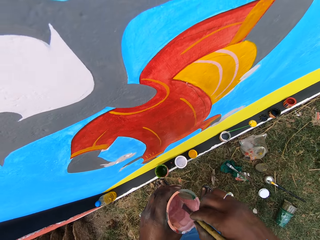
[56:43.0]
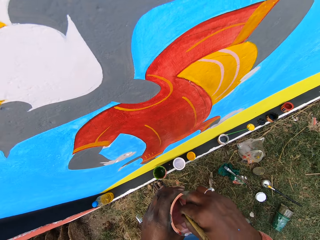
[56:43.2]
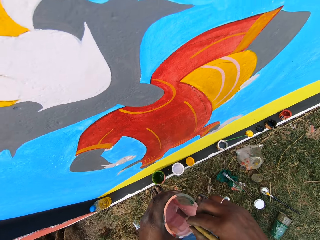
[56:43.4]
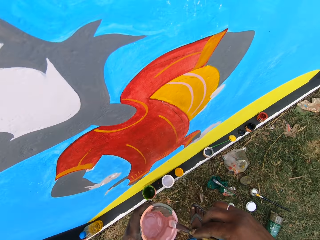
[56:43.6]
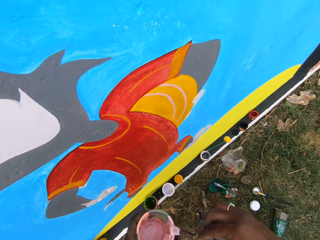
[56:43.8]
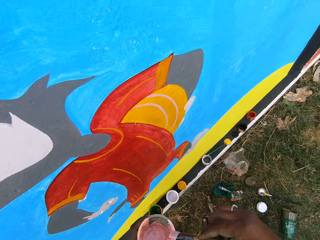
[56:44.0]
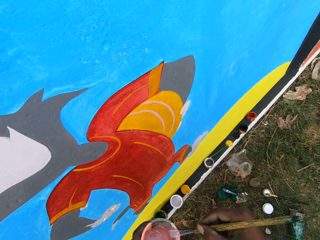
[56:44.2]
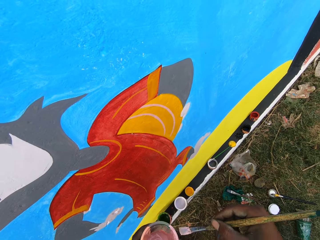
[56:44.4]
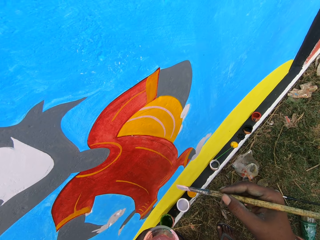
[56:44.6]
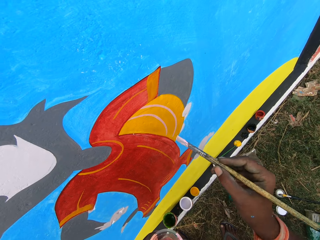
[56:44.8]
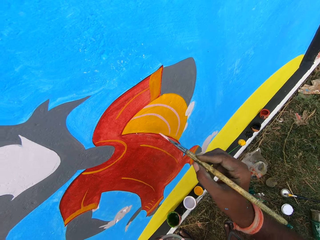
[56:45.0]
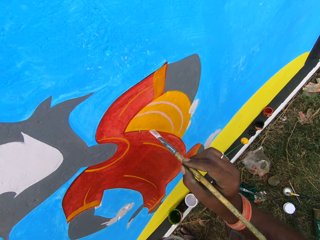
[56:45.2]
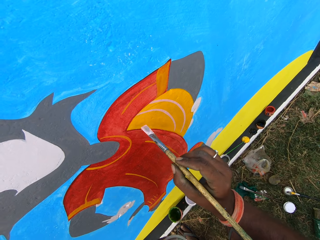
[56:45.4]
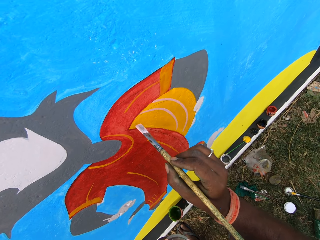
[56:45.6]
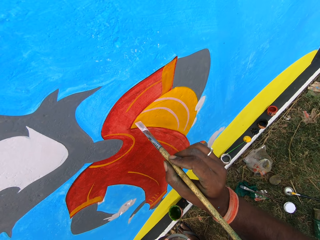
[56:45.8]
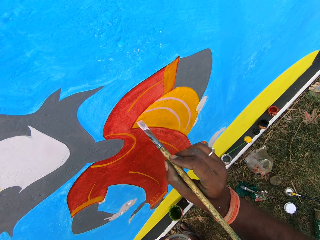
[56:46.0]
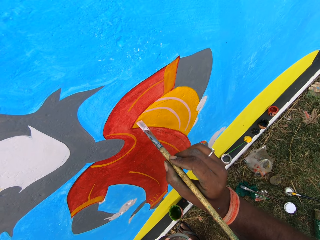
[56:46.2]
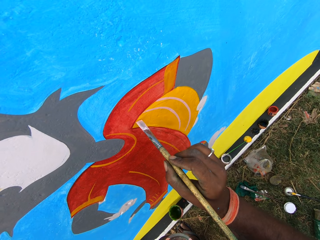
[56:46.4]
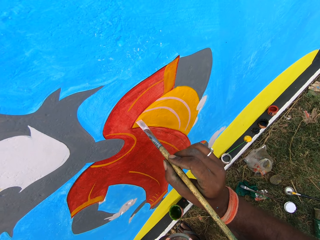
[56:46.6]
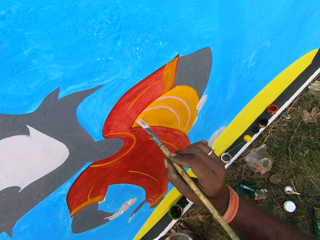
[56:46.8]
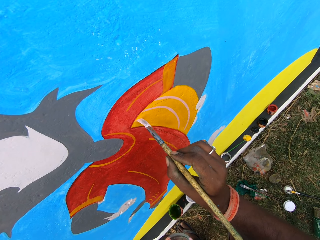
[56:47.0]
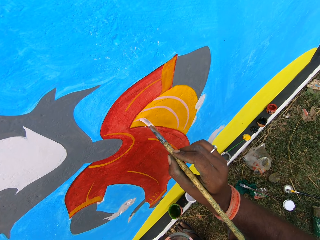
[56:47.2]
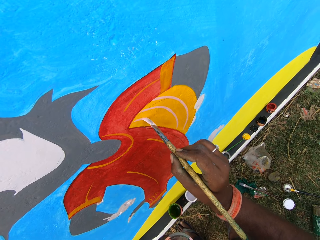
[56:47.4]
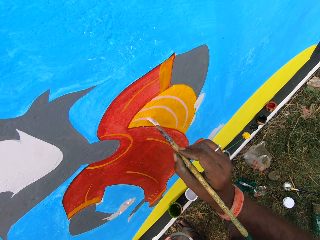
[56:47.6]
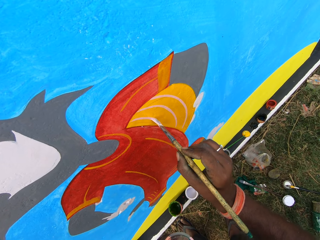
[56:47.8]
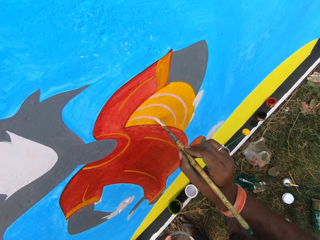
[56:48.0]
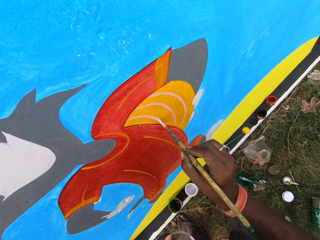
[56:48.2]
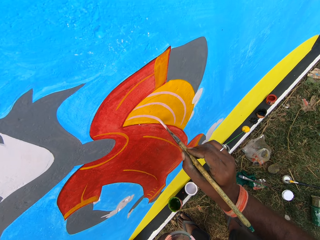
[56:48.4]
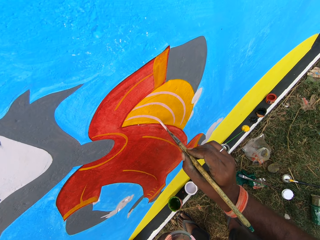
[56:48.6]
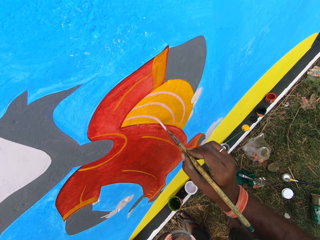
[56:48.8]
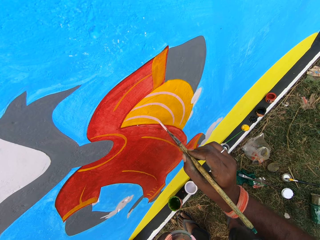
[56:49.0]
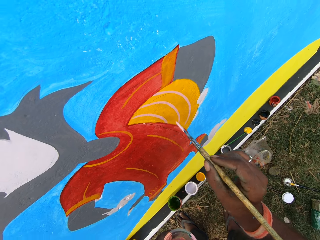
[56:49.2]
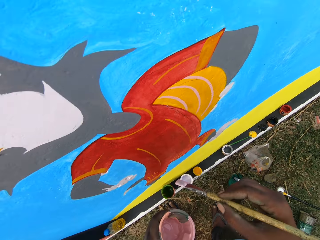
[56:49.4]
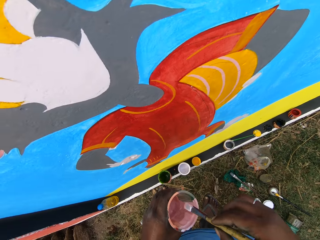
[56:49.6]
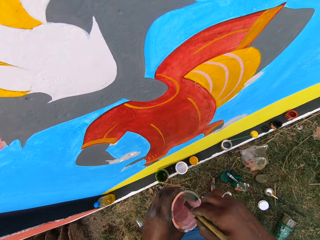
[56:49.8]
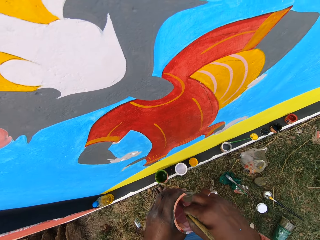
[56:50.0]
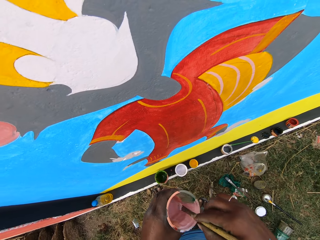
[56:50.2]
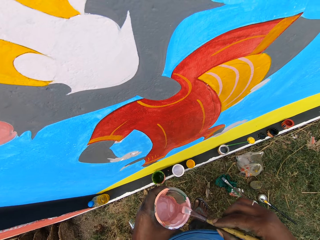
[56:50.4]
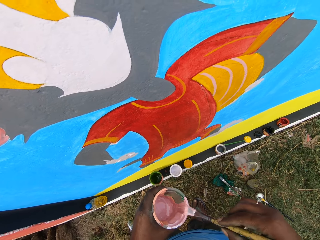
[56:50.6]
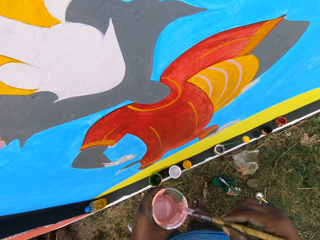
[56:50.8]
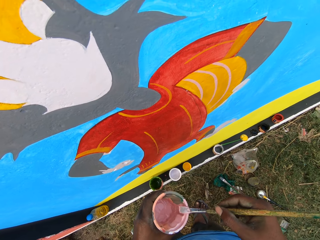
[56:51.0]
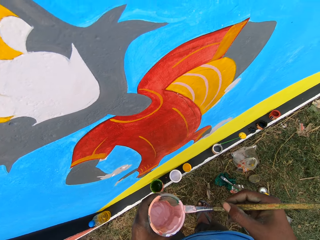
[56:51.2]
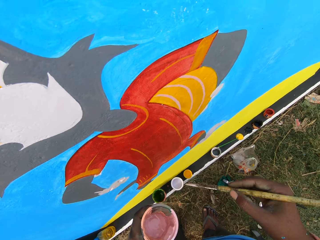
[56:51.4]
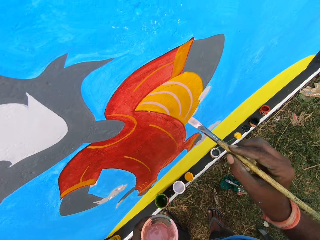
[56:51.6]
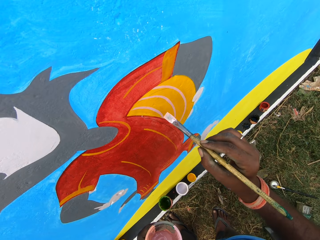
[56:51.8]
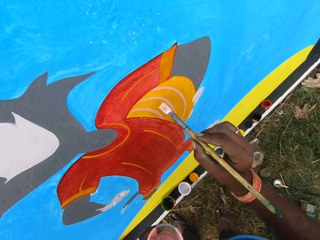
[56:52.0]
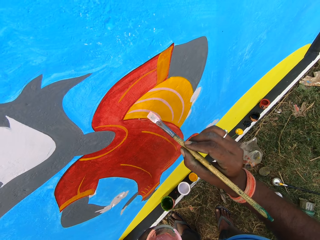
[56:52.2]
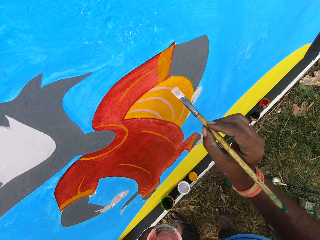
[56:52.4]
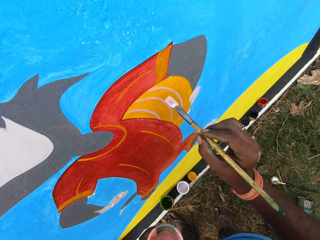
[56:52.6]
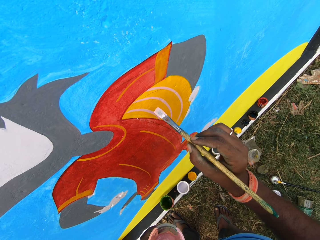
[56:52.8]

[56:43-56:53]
The camera wearer dips the paint brush in the paint can. They rub the paint brush on the edge of the paint can. They paint the wall with the paint brush. They dip the paint brush in the paint can. They rub the paint brush on the edge of the paint can. They move the paint brush in the paint cup.

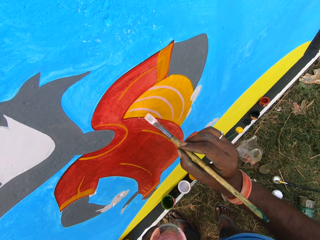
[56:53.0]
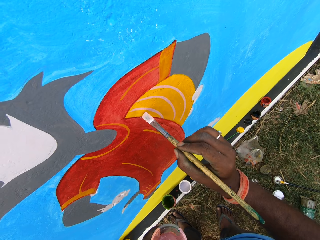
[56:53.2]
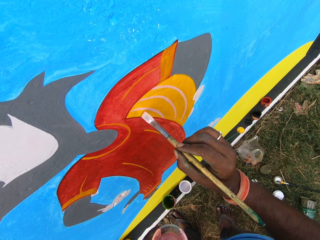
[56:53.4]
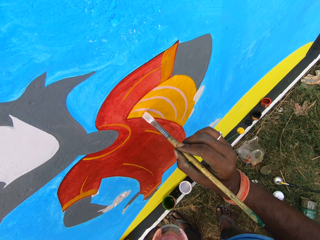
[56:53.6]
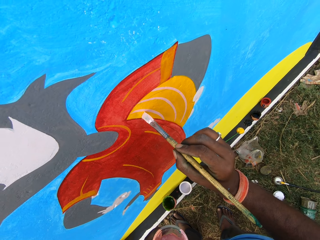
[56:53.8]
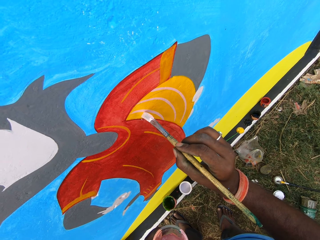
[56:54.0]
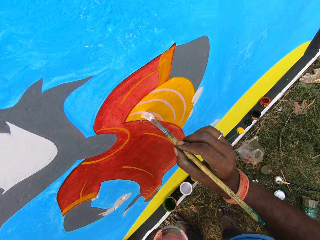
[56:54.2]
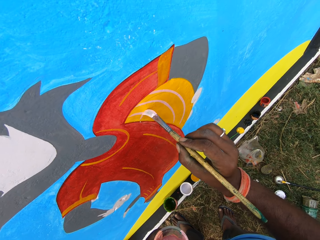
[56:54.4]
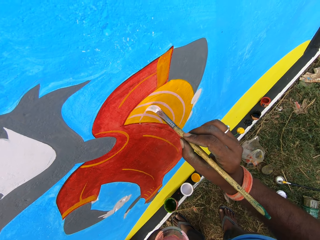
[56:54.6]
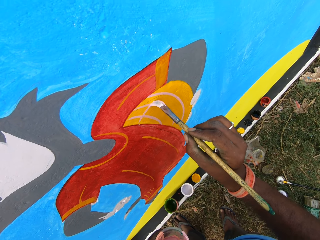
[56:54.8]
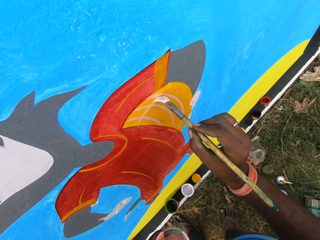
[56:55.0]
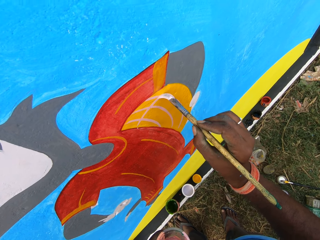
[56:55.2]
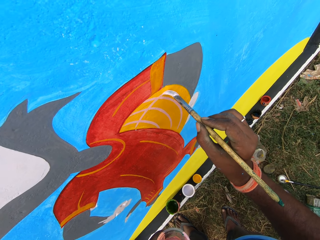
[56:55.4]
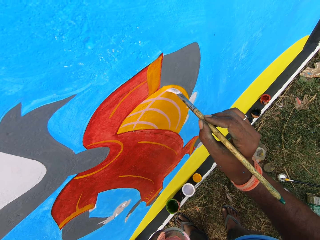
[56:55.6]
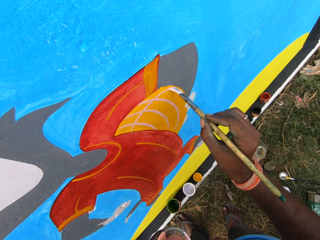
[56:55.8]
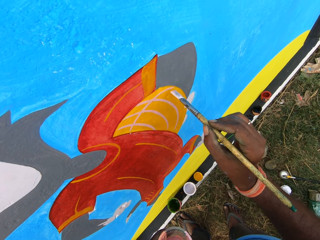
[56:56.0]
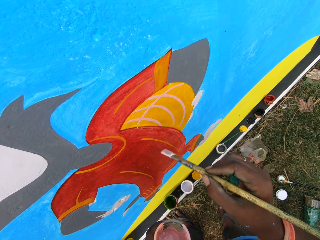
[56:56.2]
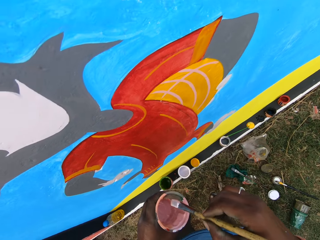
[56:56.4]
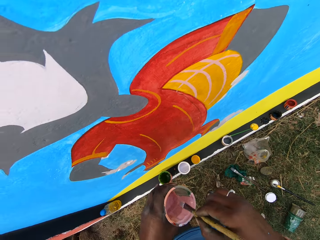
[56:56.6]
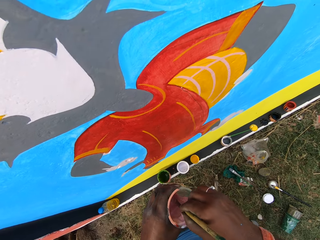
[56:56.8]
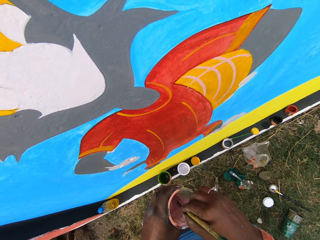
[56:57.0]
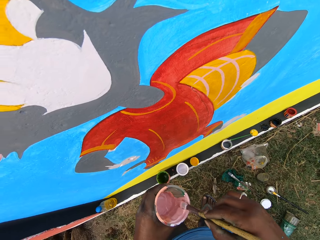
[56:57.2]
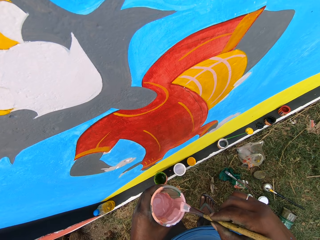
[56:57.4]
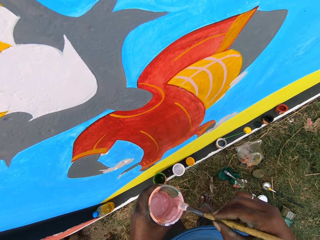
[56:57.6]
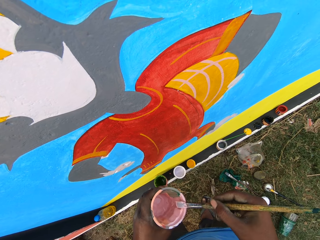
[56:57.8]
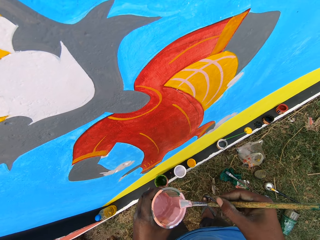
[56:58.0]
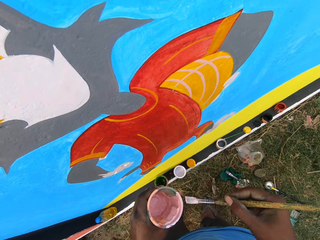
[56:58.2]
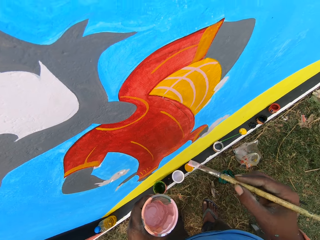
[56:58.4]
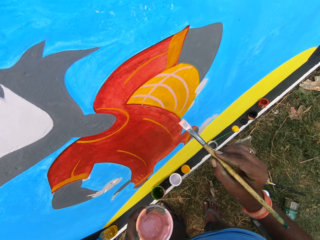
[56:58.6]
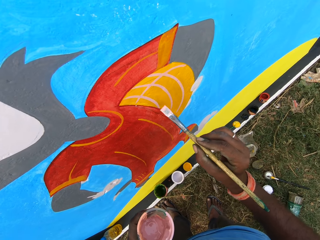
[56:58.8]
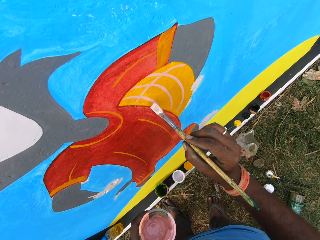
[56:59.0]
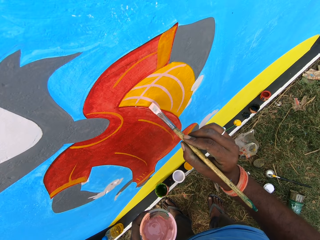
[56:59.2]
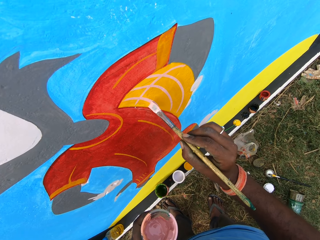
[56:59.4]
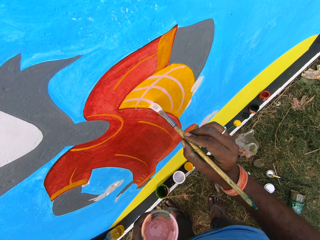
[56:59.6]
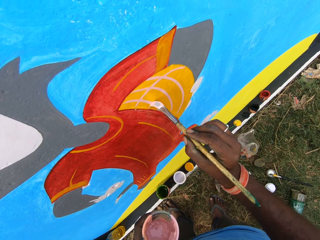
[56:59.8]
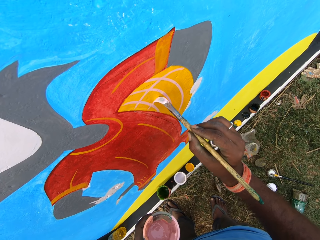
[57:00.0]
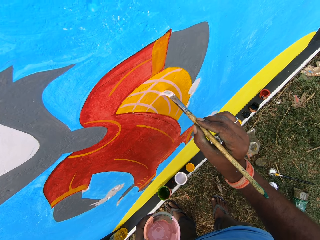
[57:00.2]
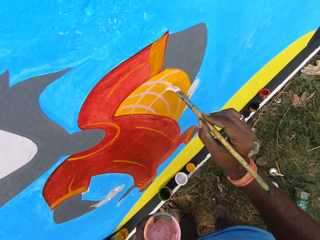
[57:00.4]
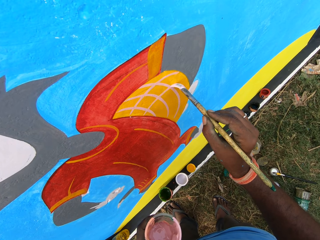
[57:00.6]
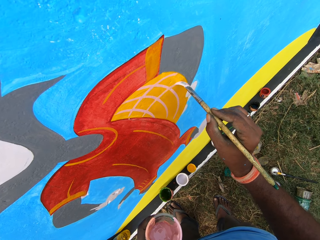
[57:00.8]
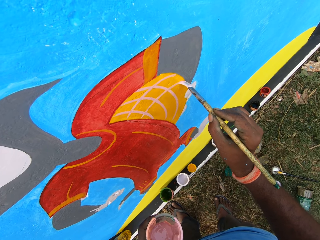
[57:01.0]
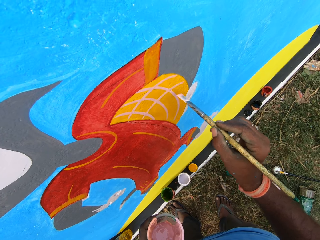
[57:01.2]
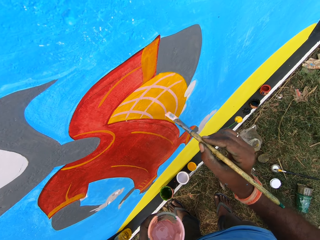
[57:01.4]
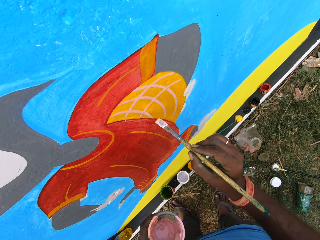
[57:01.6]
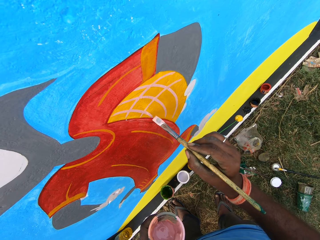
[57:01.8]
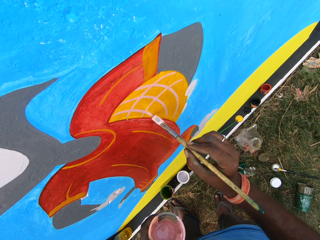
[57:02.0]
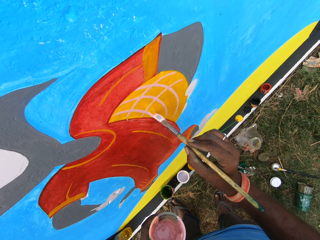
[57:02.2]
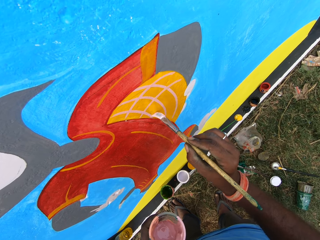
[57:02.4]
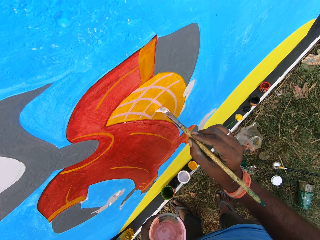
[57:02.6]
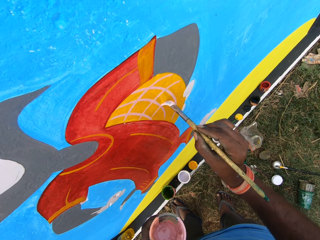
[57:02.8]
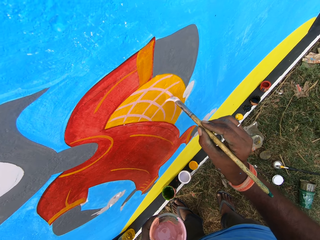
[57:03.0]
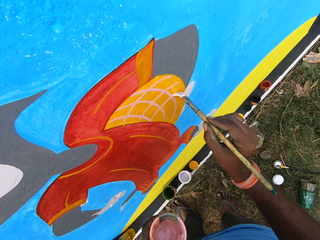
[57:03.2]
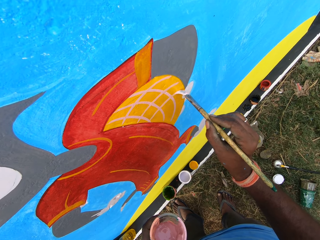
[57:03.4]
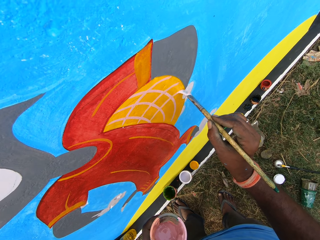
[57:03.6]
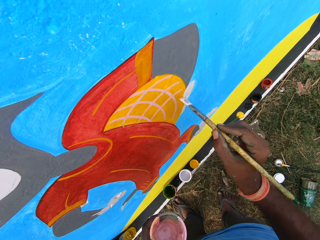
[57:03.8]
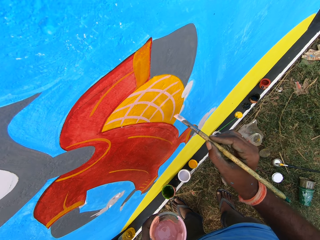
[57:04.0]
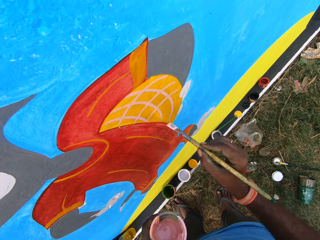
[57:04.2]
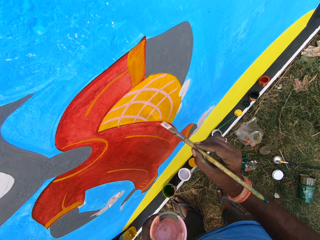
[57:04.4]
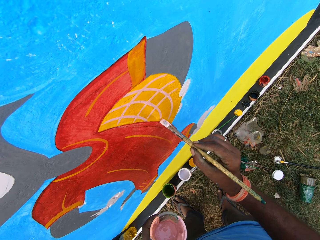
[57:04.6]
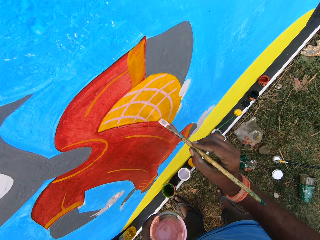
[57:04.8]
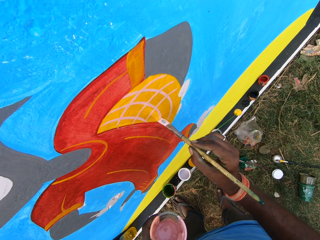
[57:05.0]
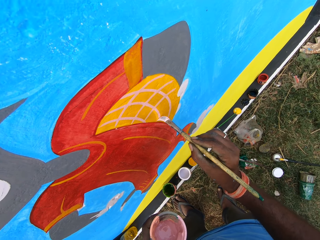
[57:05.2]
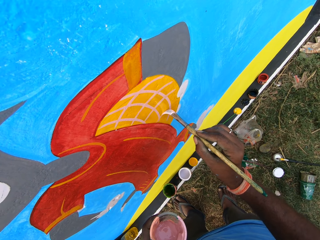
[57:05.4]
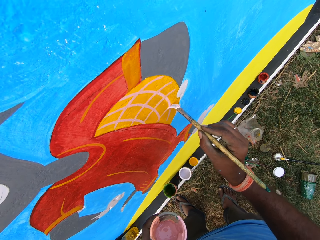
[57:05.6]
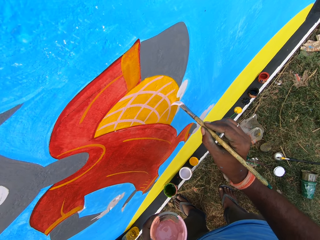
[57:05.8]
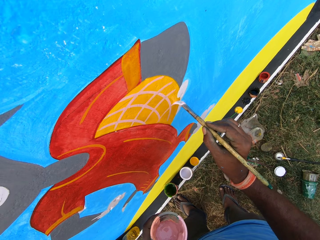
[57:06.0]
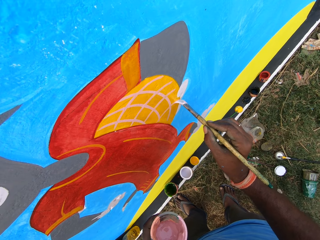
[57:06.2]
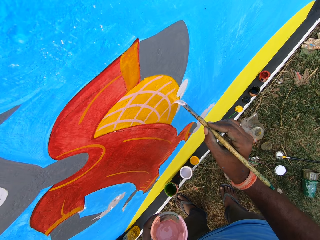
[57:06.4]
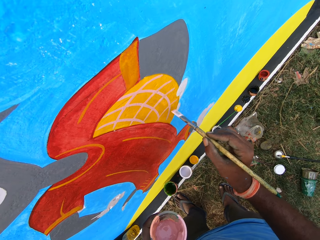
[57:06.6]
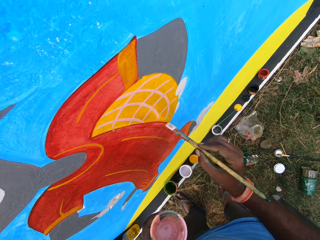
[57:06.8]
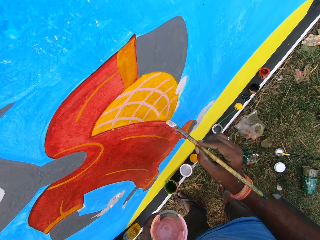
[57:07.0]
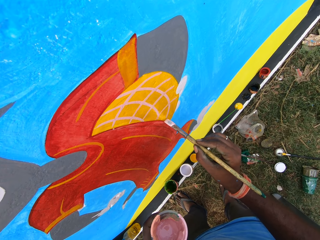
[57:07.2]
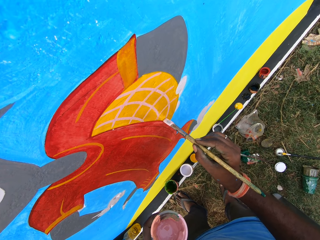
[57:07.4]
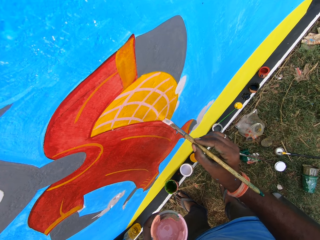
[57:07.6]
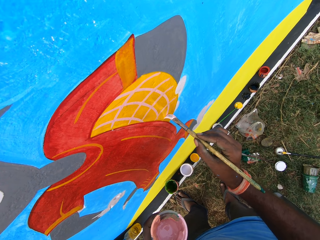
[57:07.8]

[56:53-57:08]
The camera wearer paints the wall with the paint brush. They dip the paint brush in the paint can. They rub the paint brush on the edge of the paint can. They move the paint brush in the paint cup. They paint the wall with the paint brush.
